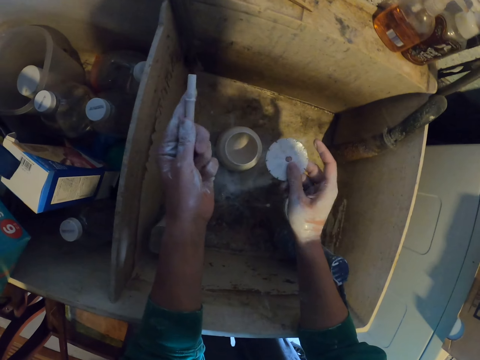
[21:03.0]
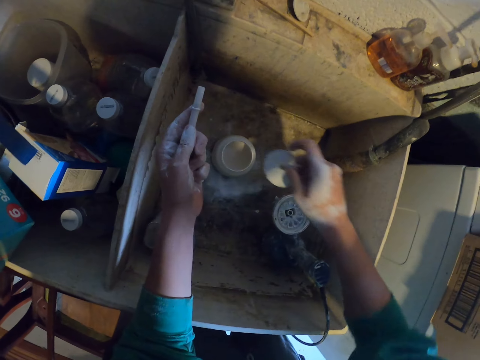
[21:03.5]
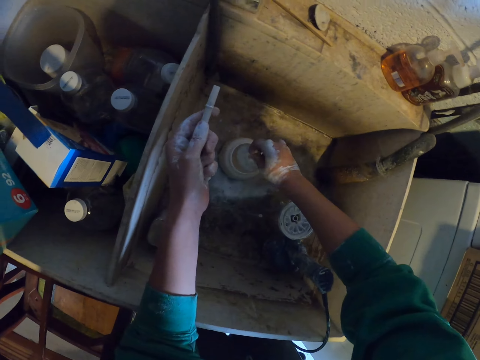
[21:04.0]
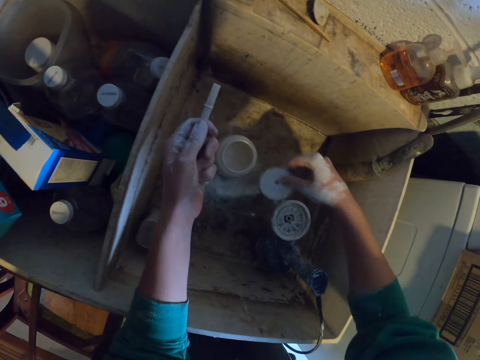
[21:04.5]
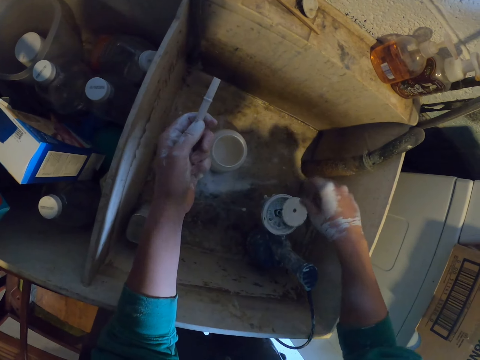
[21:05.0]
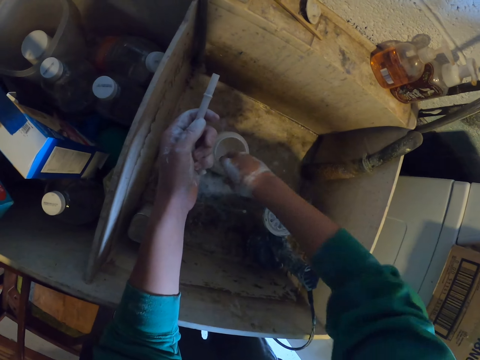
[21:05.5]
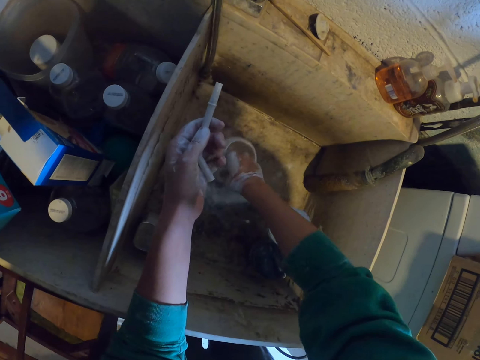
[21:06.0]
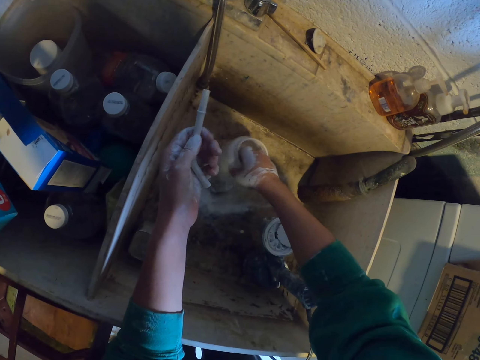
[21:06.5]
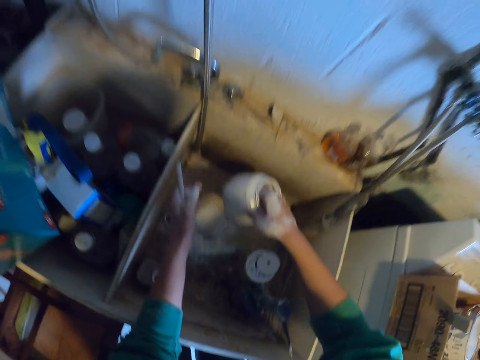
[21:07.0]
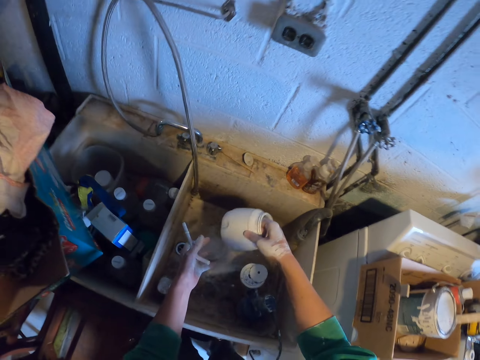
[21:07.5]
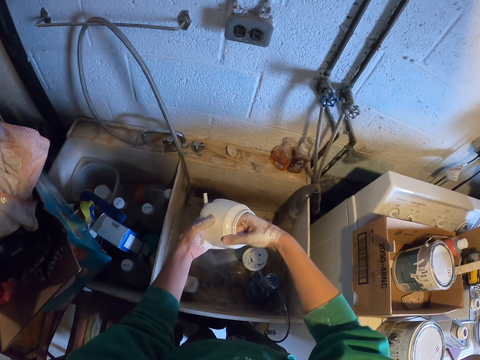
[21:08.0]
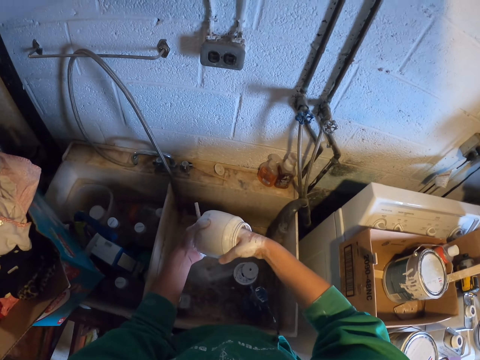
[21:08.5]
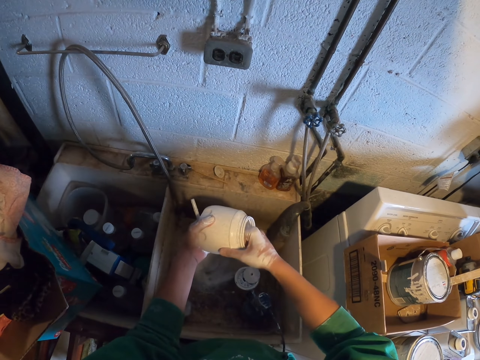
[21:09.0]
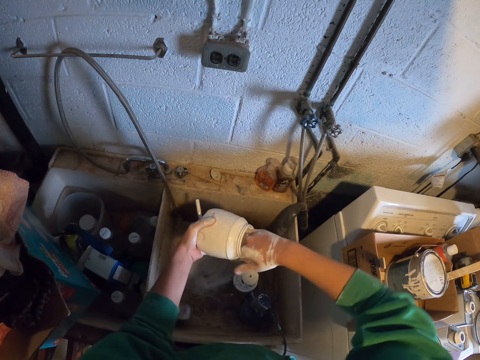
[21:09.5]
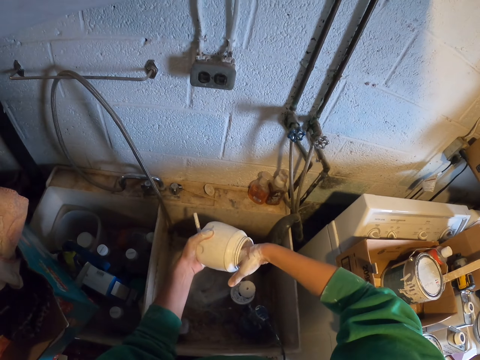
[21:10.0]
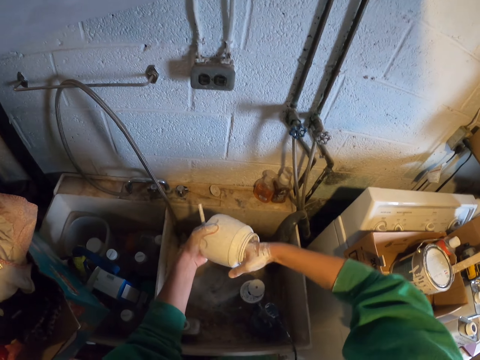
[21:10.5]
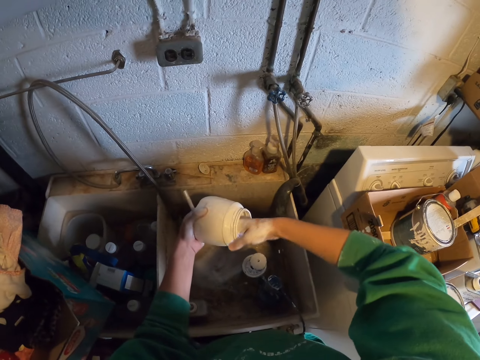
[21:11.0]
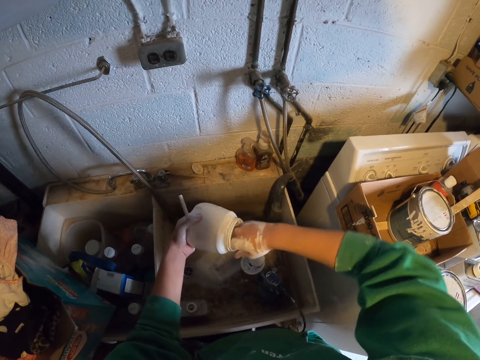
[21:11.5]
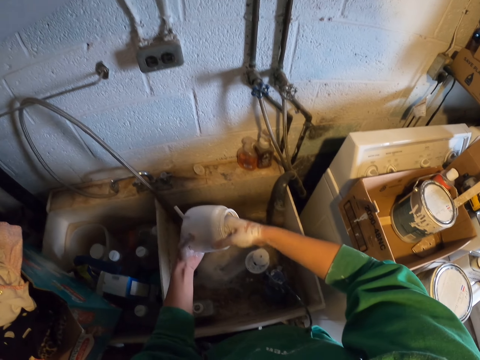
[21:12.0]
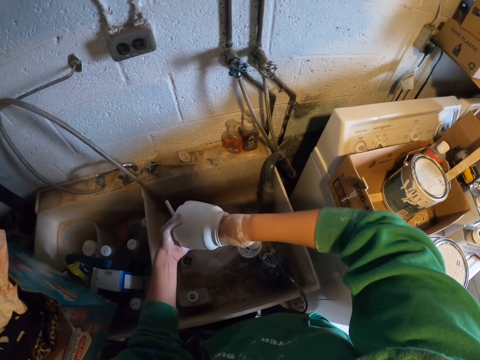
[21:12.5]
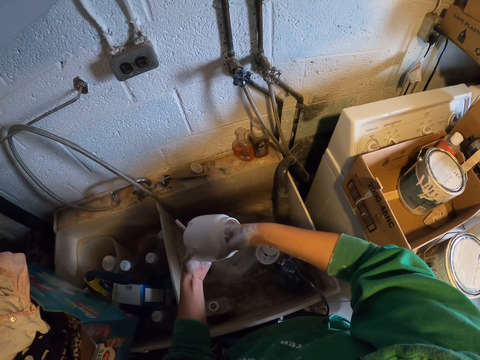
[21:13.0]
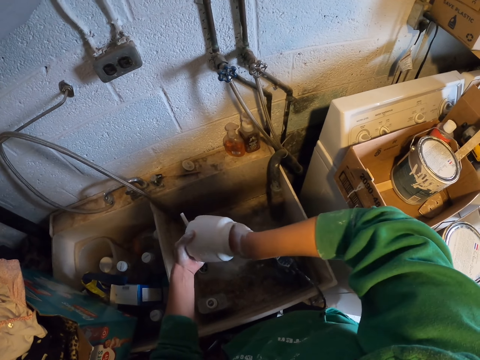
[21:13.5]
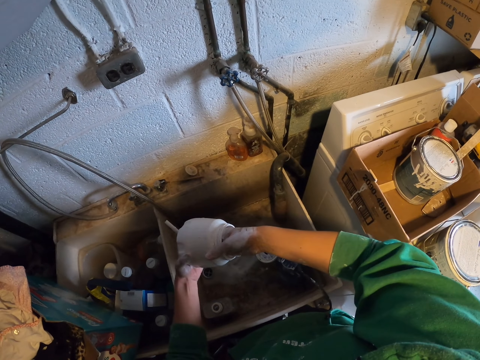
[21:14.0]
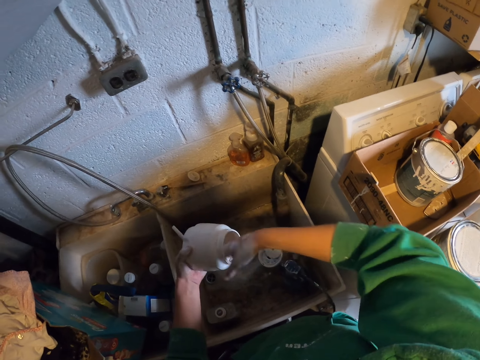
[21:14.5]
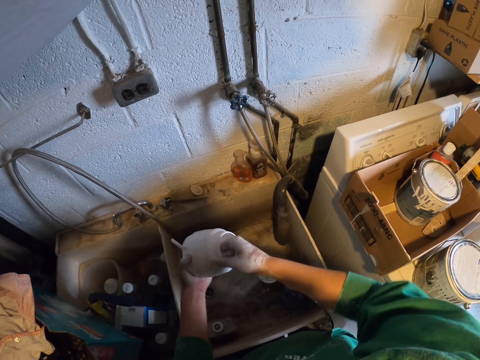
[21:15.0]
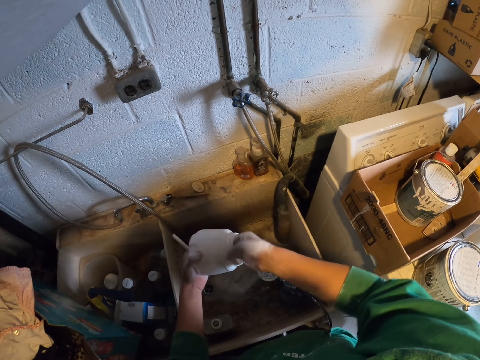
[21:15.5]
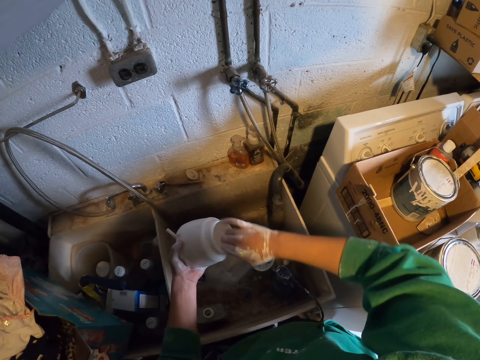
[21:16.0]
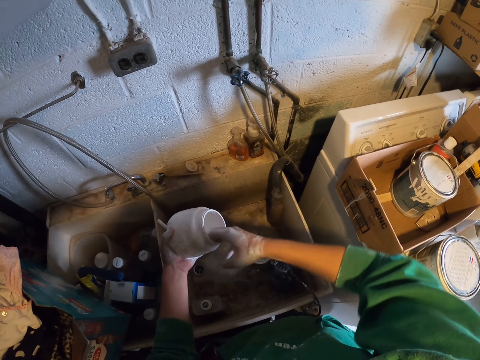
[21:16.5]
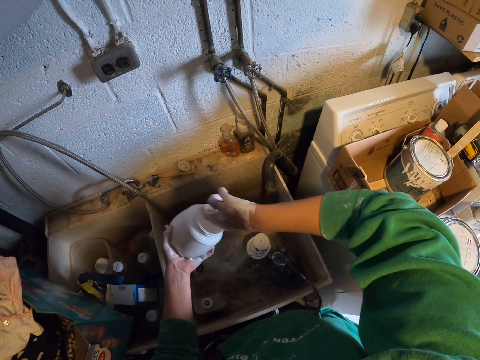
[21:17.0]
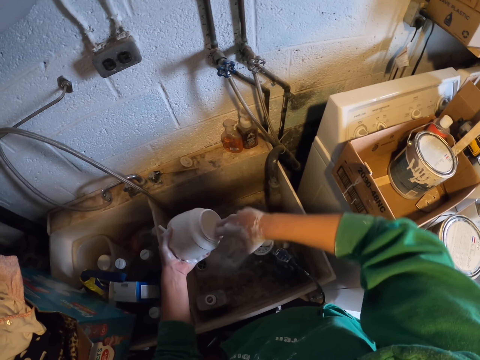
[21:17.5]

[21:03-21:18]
The camera wearer puts the plastic on top of the paint spray gun. They pick a plastic jar. They shake the plastic jar. They hold the plastic jar with hands. They clean the plastic jar with a hand.

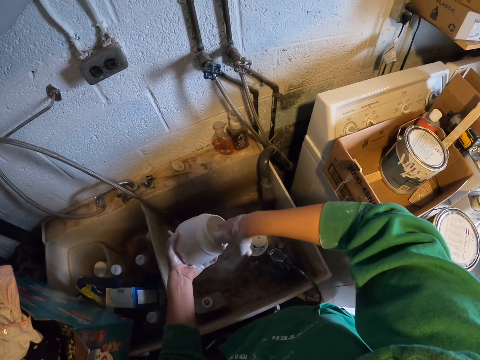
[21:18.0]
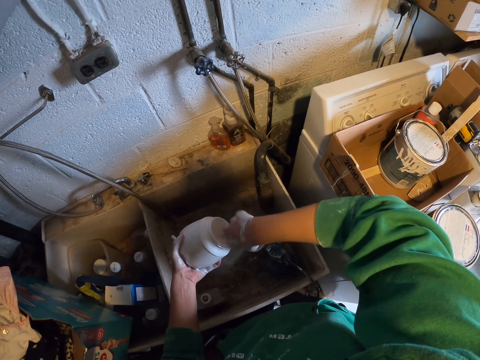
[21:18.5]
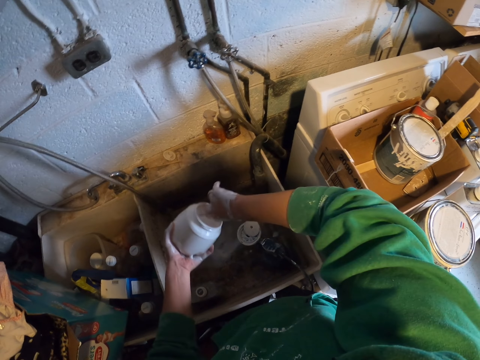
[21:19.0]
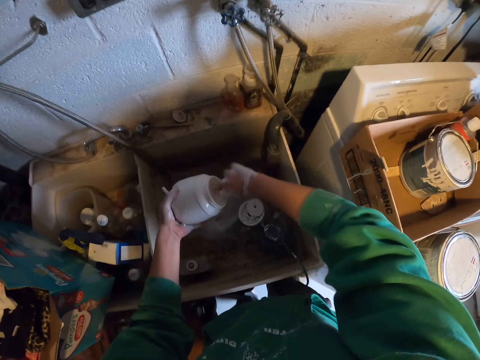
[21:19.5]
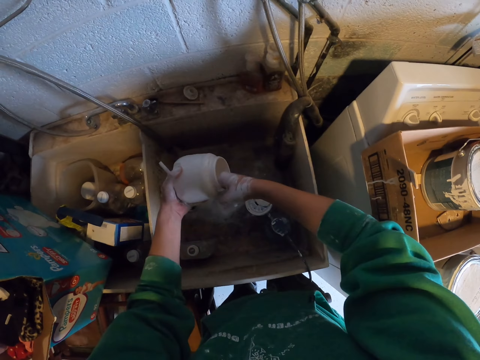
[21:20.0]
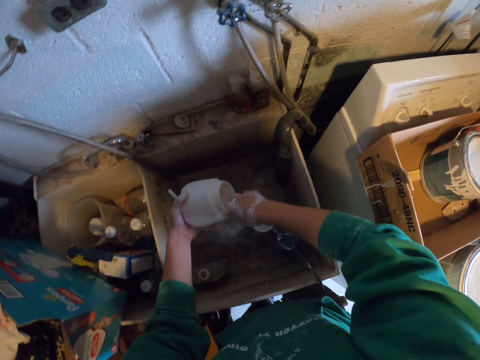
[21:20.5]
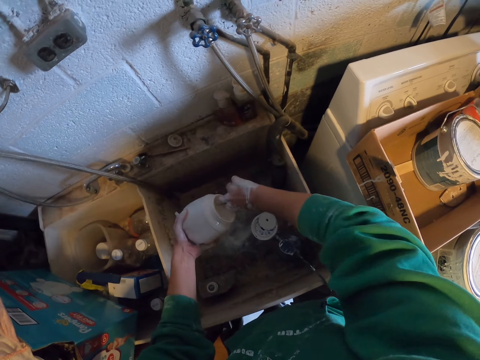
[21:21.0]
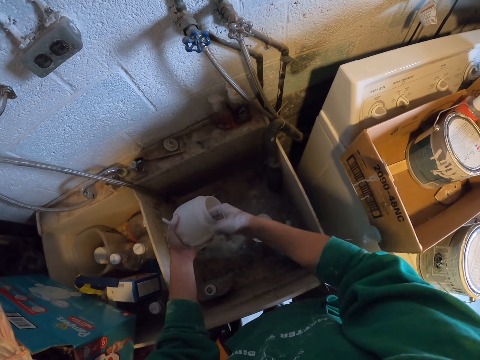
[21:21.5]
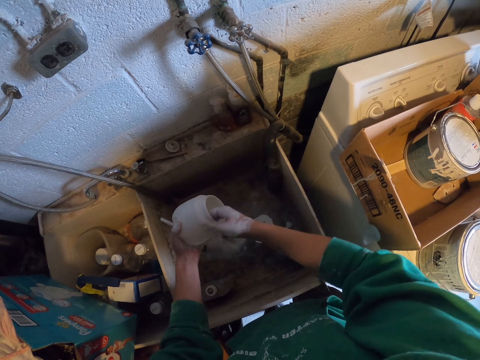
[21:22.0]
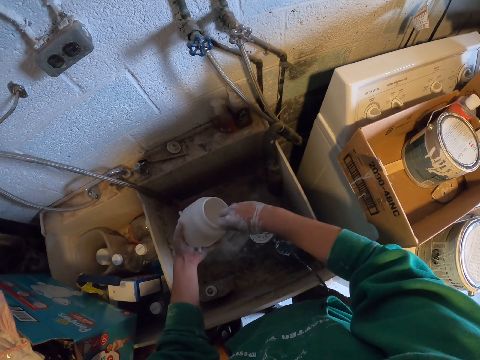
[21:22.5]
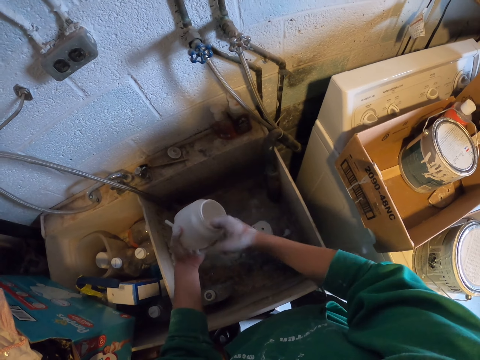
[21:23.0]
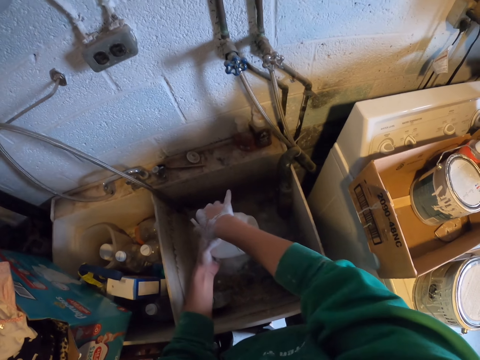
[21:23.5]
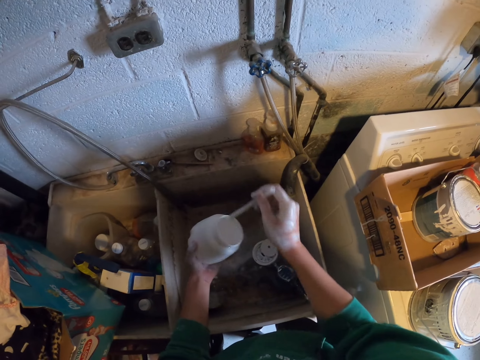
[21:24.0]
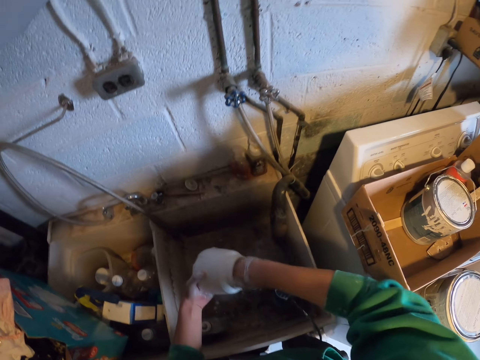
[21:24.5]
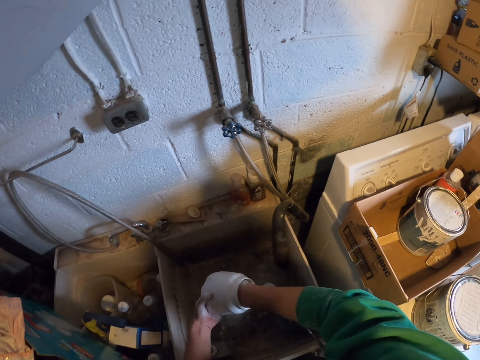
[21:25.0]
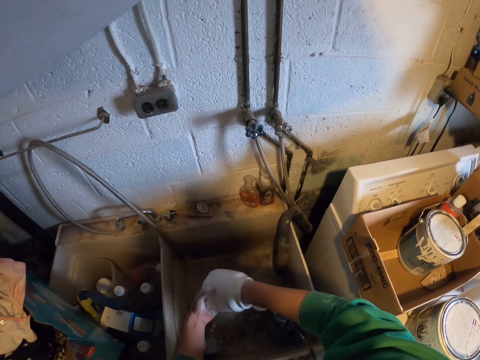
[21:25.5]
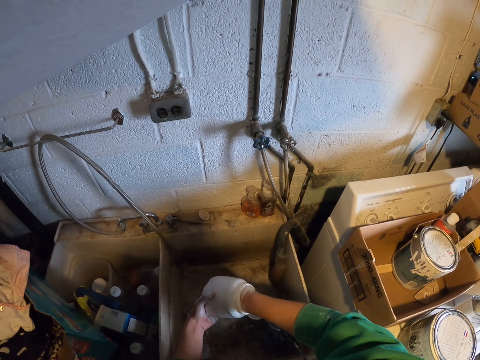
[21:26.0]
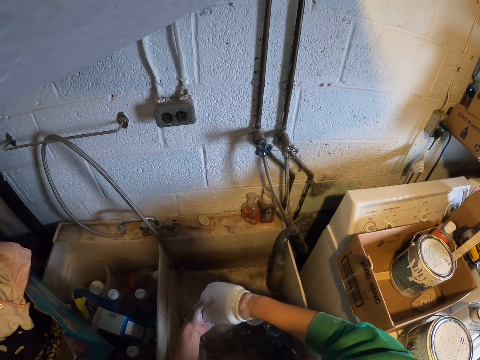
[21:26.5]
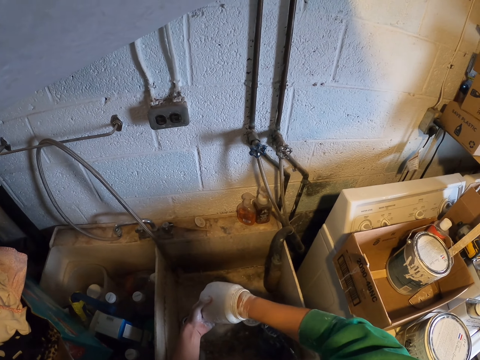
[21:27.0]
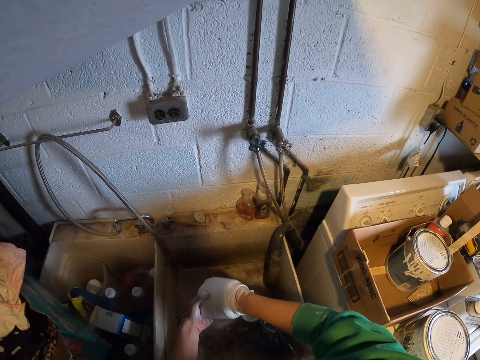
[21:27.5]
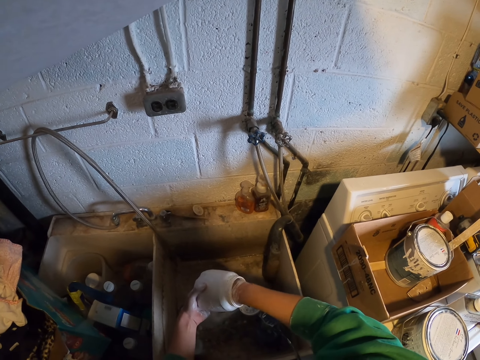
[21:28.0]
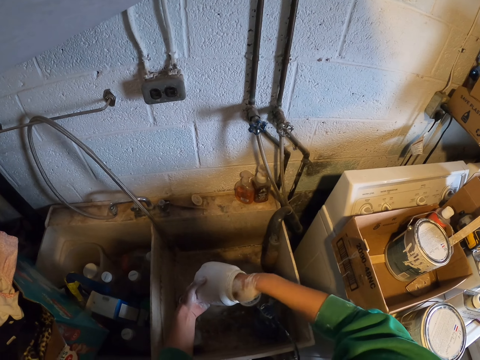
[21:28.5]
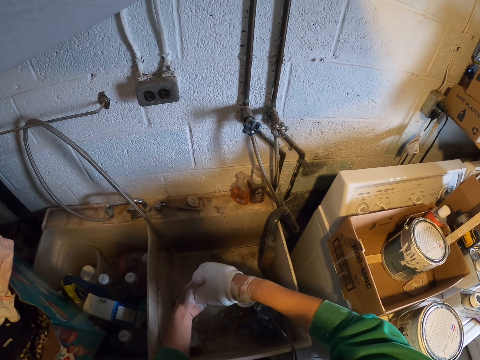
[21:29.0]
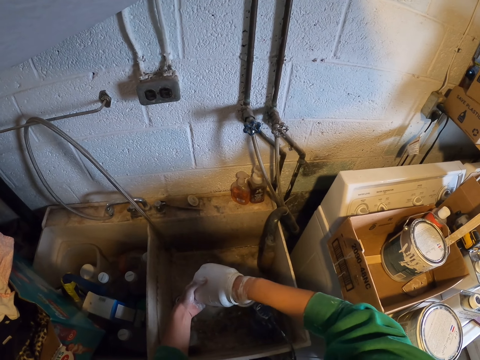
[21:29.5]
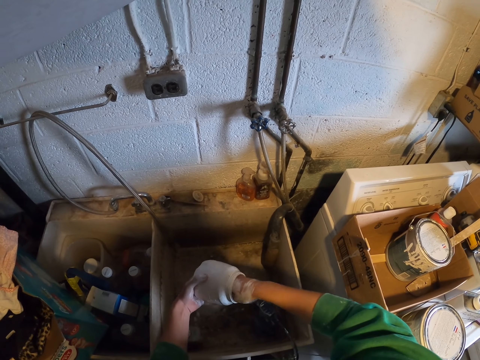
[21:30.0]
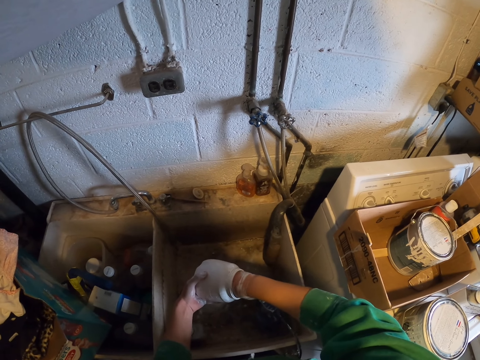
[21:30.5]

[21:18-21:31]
The camera wearer picks a pipe. They clean the pipe in a plastic jar. They put the pipe in the tin.
